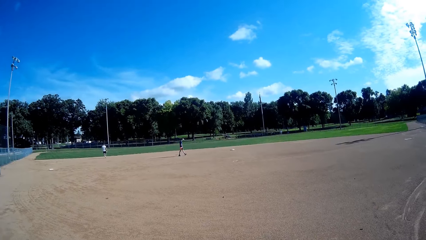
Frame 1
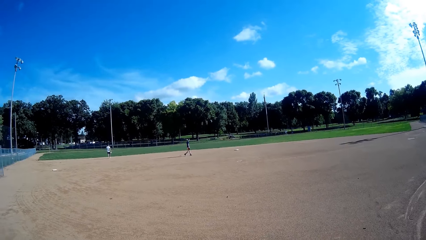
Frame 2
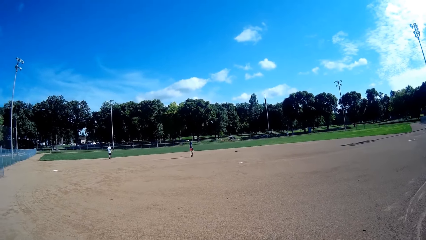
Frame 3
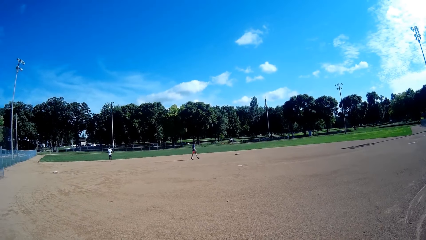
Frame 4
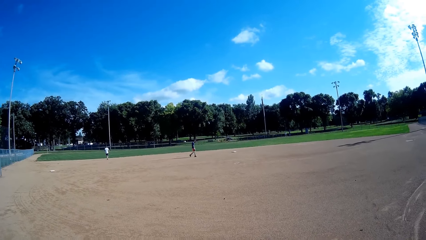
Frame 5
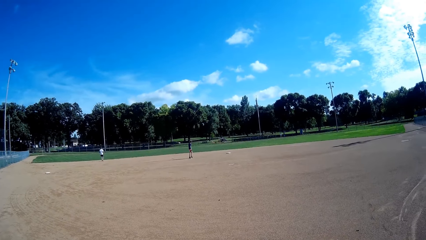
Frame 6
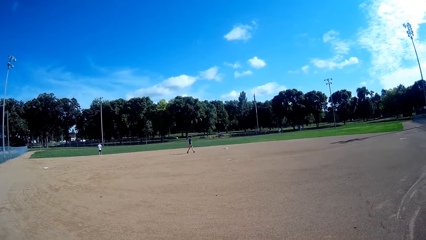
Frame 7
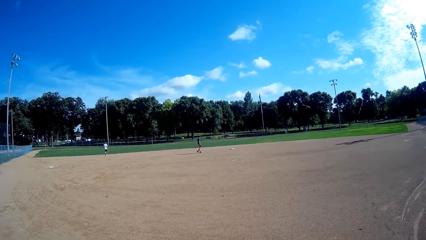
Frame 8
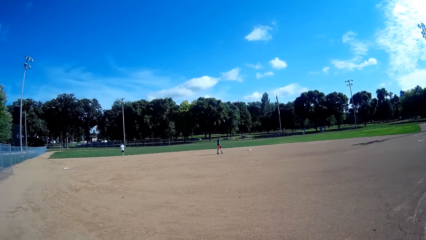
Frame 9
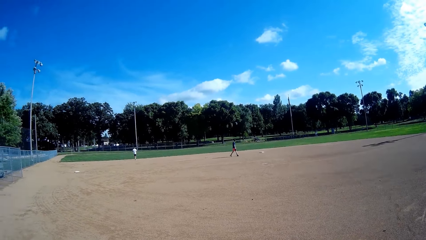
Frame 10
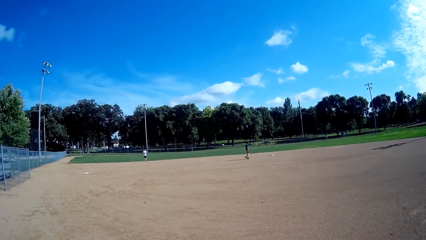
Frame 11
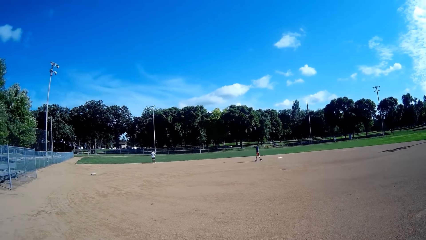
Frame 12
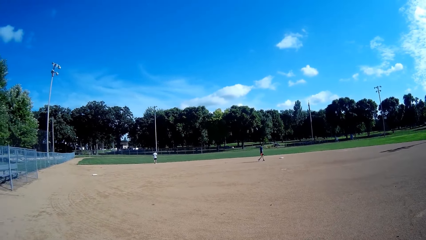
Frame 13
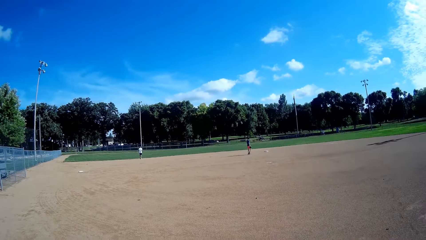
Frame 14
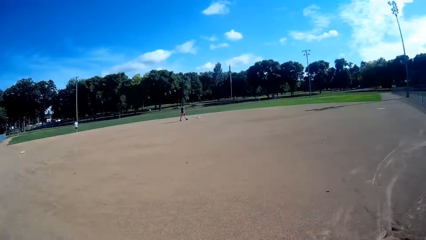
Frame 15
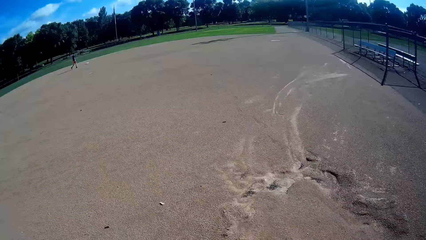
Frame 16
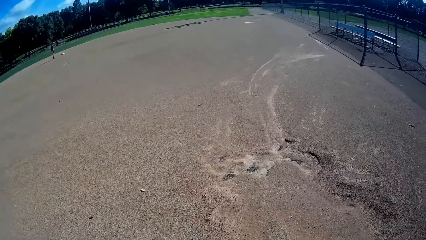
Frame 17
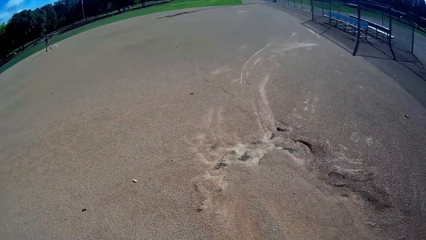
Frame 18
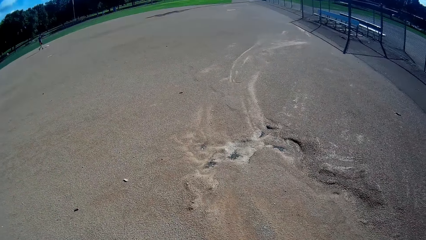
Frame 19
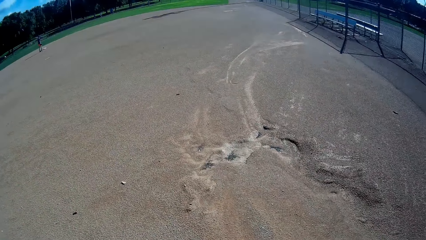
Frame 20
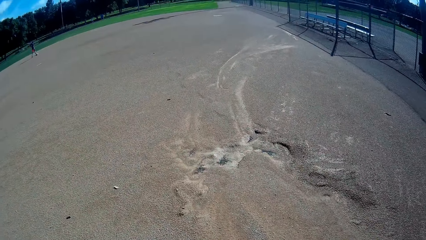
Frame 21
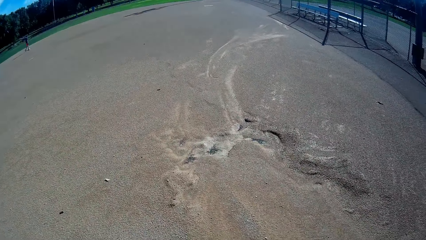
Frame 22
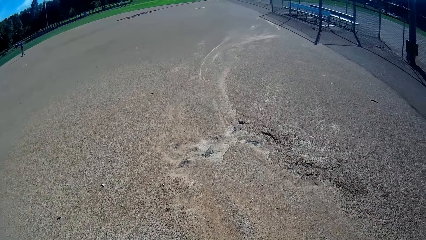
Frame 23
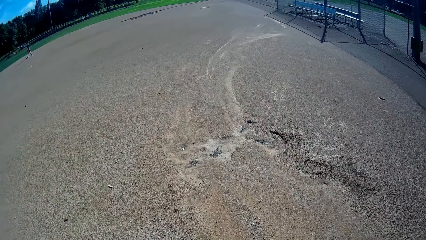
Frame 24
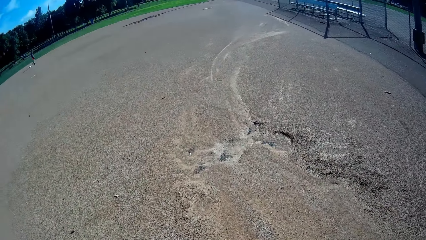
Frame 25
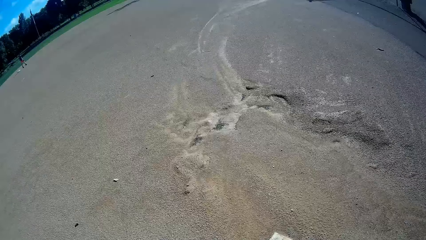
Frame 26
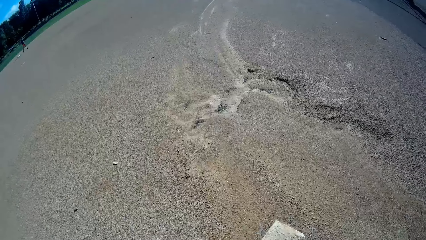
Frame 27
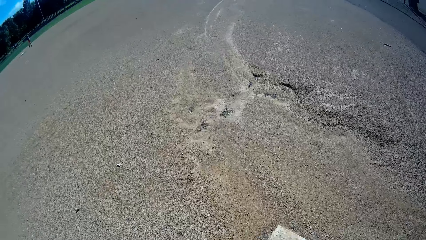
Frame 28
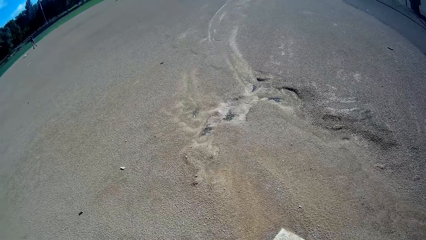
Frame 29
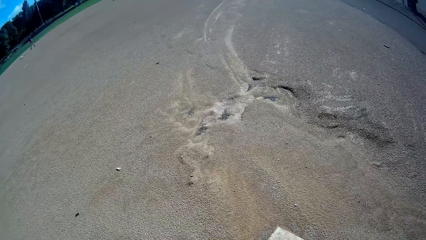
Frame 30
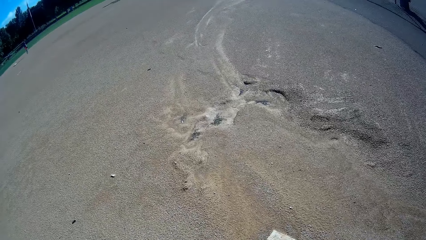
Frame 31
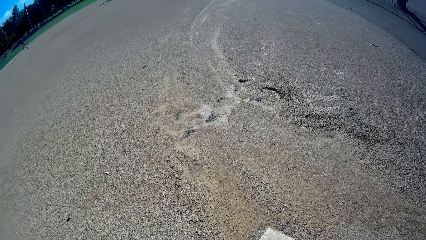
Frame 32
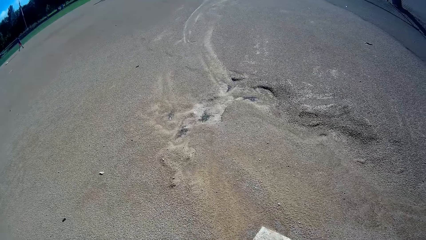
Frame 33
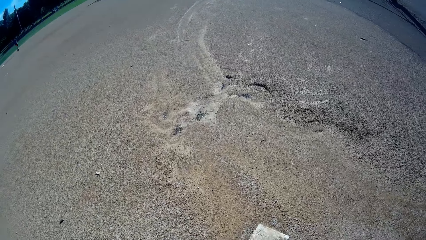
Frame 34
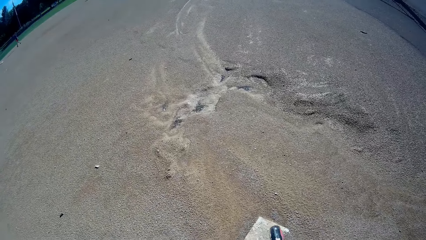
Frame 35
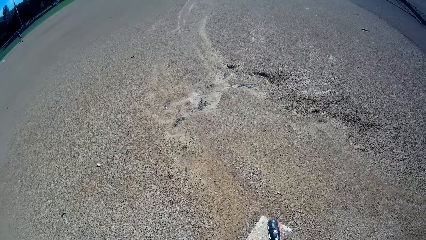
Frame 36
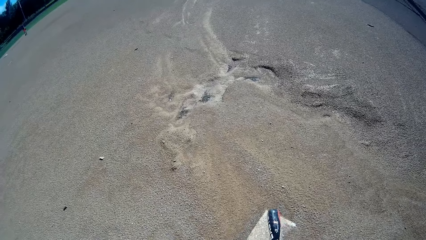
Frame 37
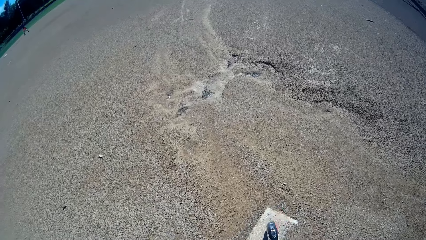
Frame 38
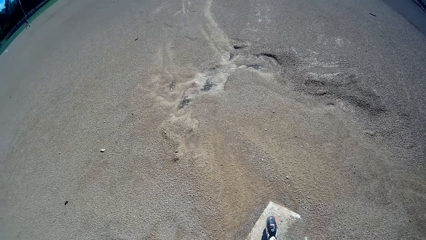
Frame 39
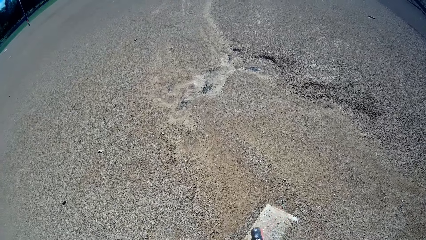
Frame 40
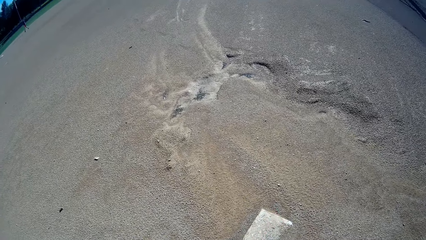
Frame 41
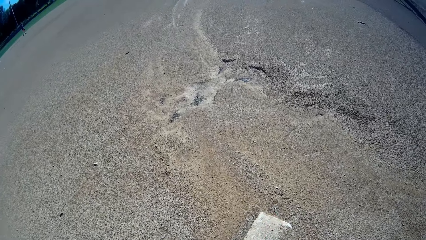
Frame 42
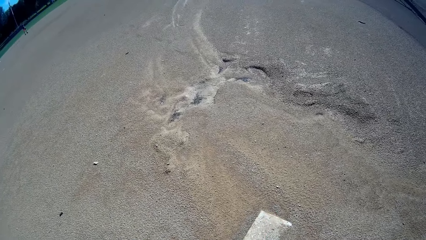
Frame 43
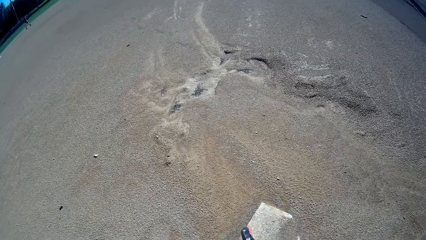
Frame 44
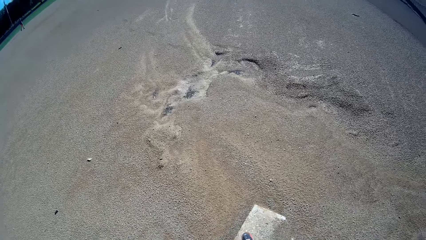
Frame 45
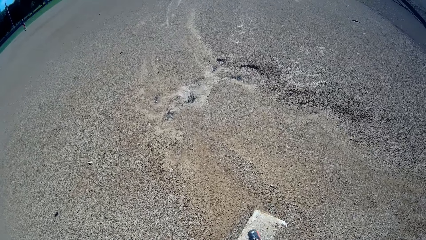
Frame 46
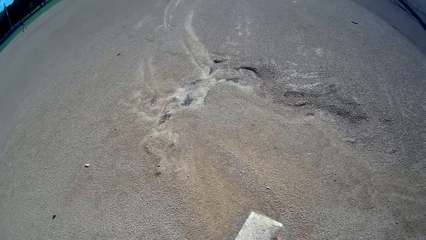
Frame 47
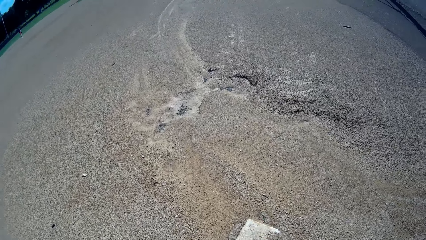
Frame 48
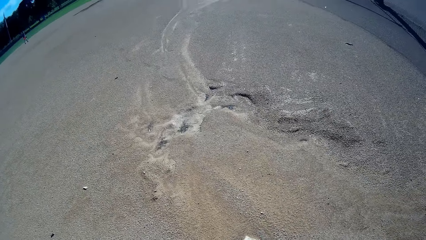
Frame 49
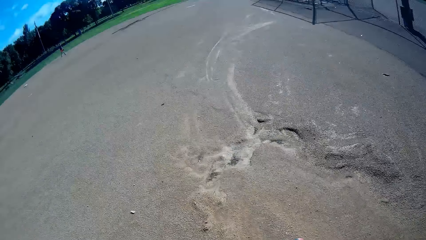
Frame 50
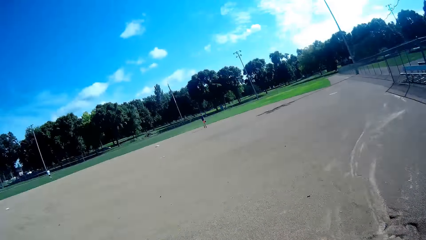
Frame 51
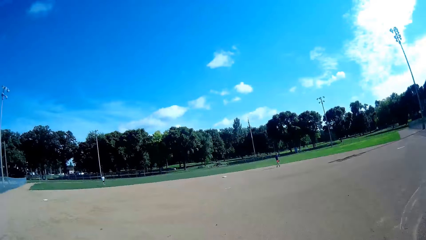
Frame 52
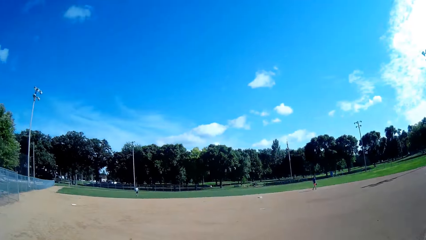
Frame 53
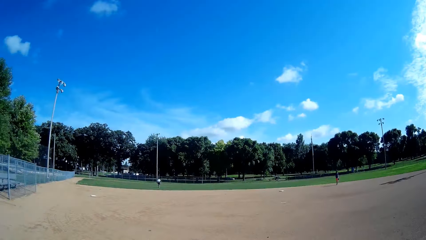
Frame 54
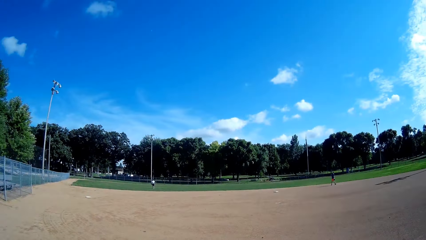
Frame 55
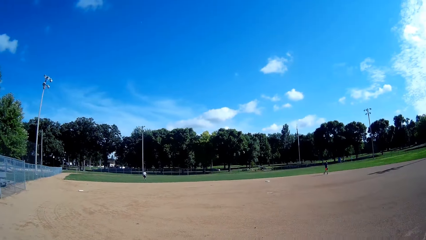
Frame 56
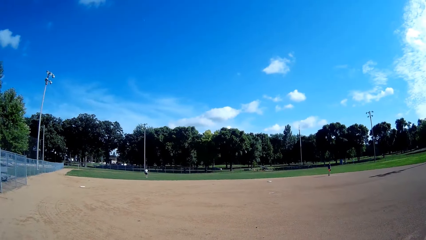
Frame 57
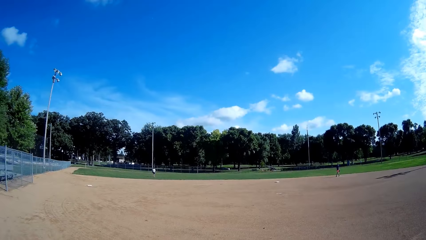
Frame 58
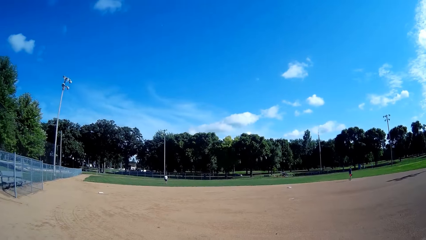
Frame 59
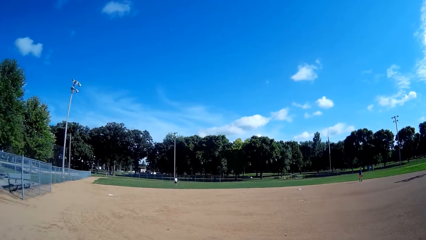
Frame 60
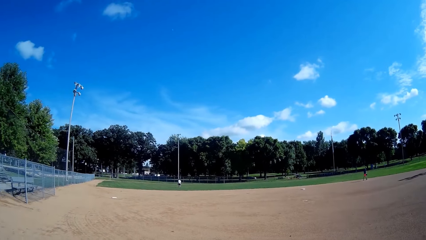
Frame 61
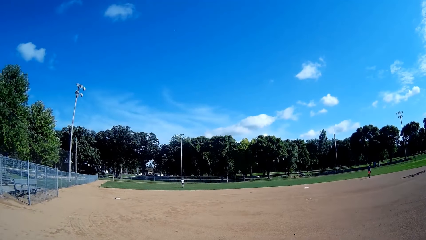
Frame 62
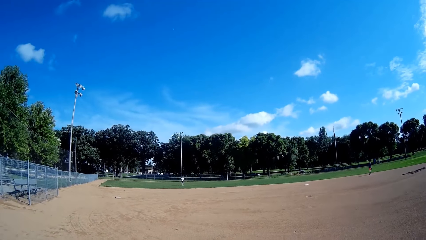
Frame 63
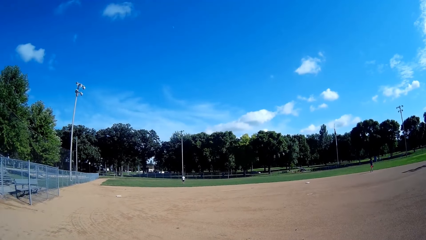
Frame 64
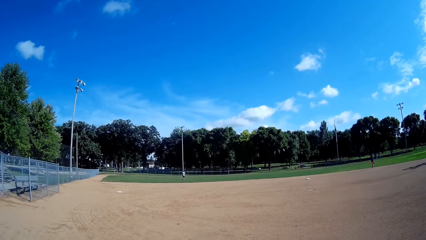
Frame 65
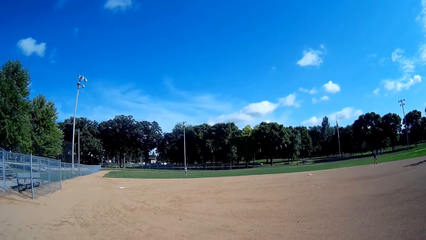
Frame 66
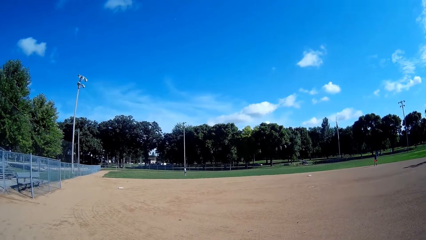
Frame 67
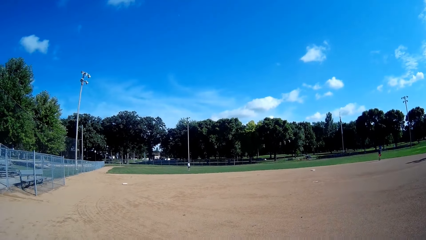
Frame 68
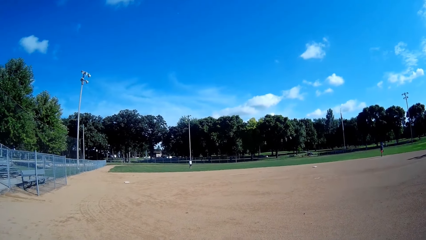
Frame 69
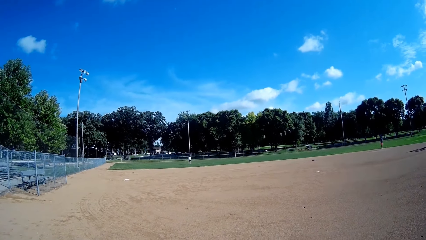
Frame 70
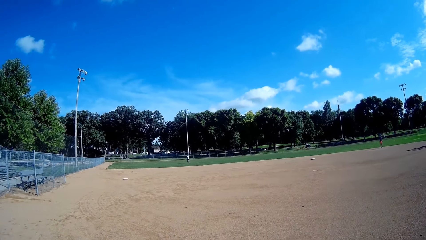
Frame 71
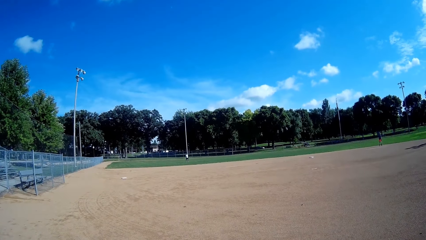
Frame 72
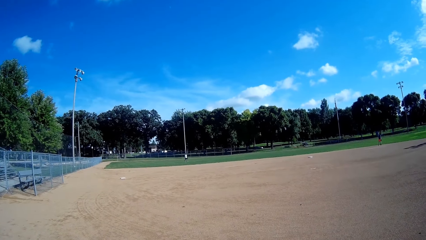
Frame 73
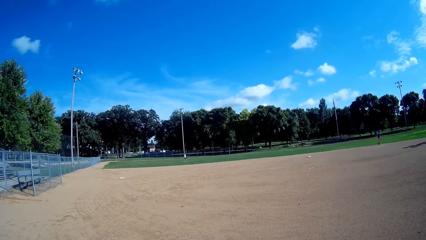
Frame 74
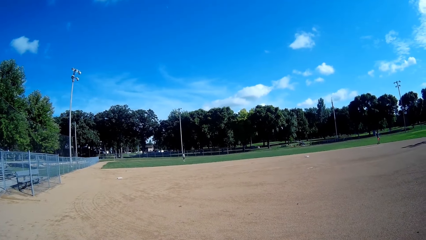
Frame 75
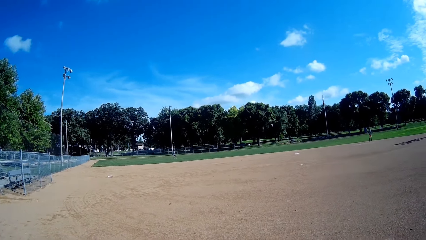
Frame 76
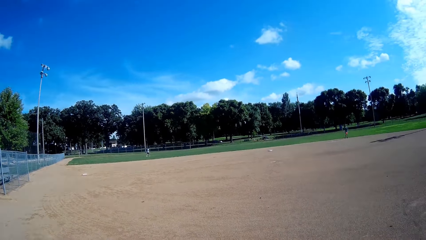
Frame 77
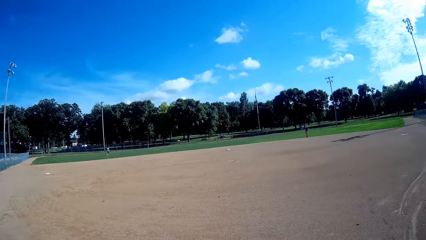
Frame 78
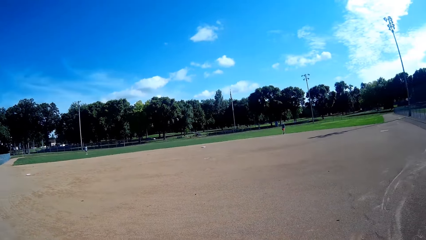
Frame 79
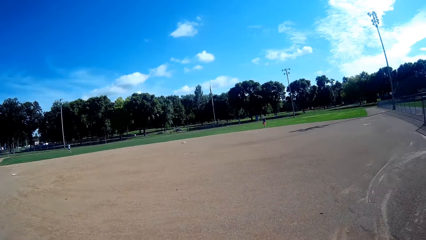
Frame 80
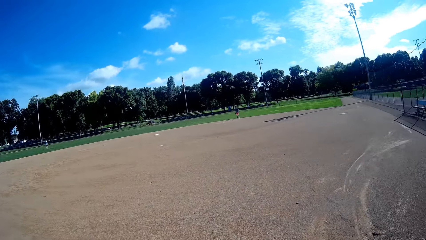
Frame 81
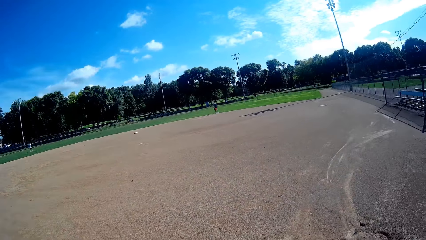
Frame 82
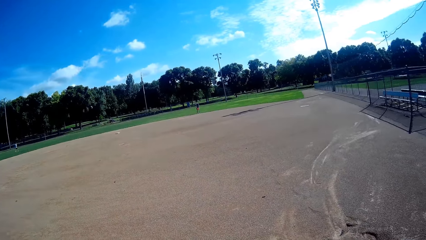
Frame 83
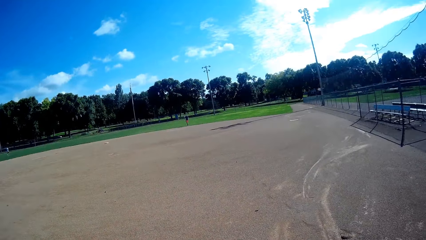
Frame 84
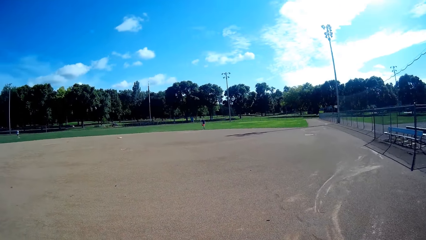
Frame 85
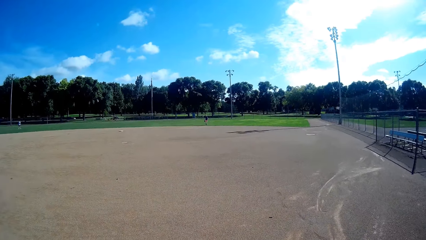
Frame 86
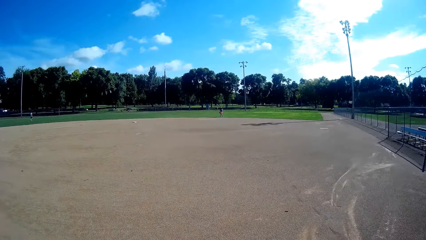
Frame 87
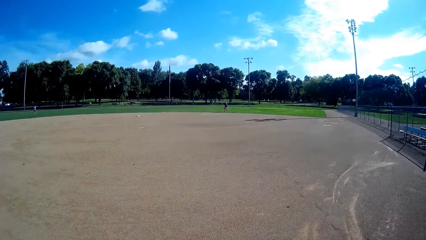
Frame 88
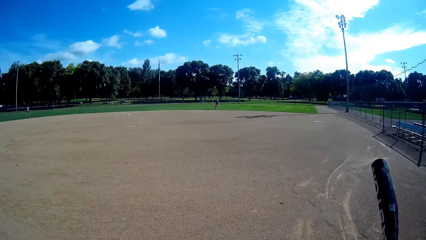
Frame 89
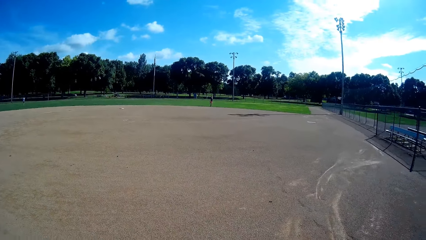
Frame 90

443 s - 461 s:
A man walks. Another man moves. The camera wearer hits the baseball bat gently on the ground. They look at the man and the boy at the other side of the field. They discuss with the man in the field. The first man walks.
